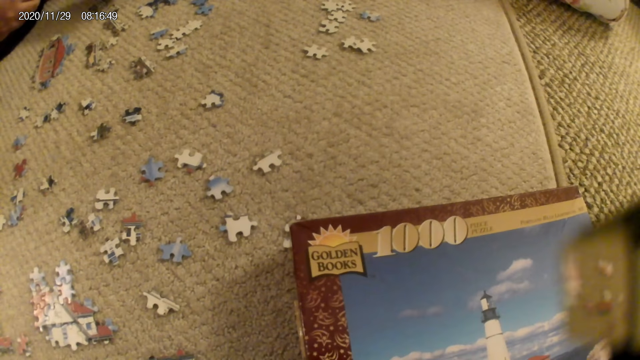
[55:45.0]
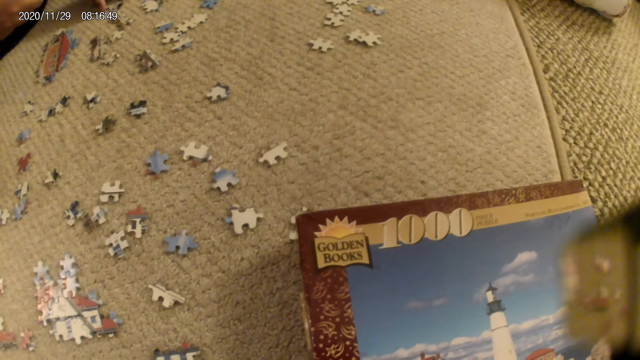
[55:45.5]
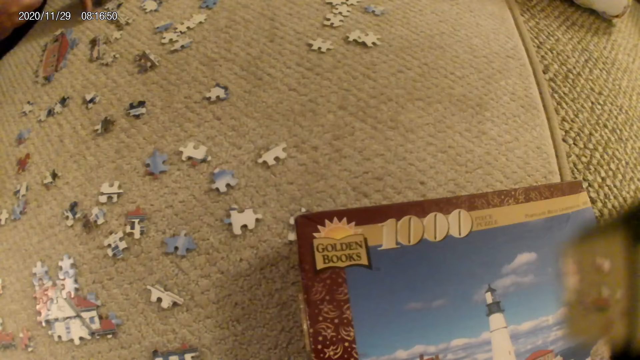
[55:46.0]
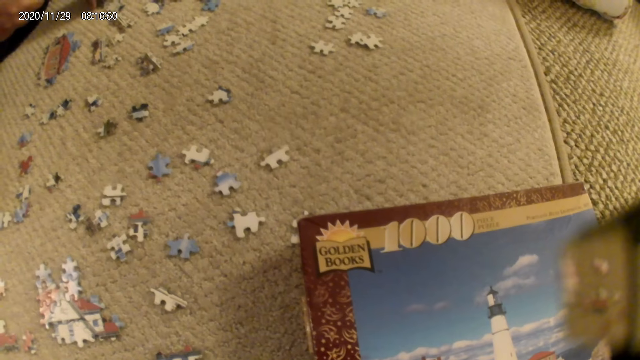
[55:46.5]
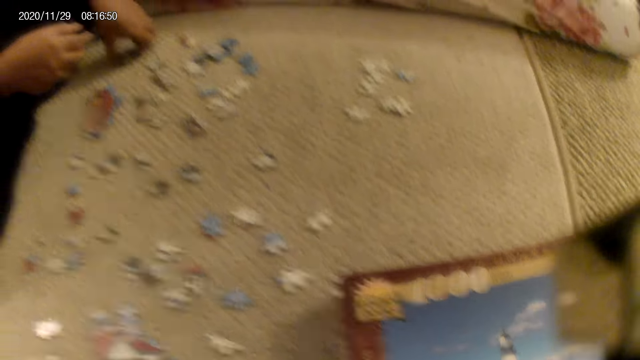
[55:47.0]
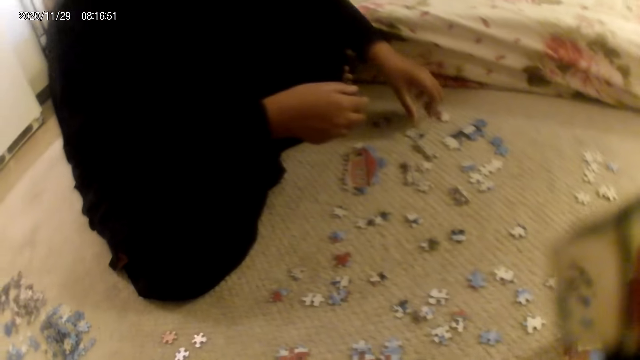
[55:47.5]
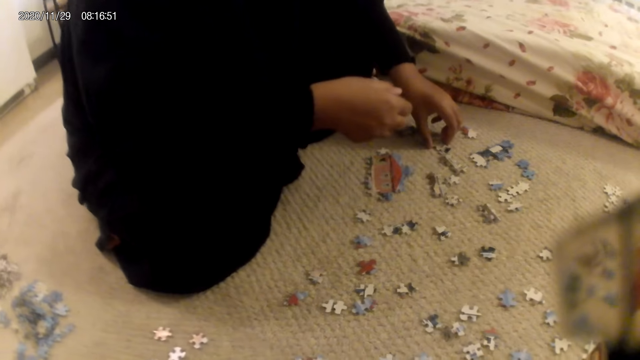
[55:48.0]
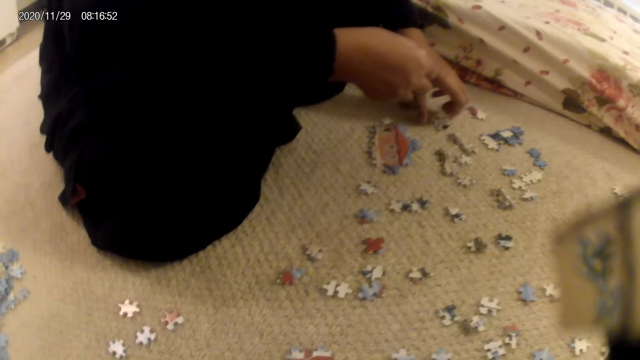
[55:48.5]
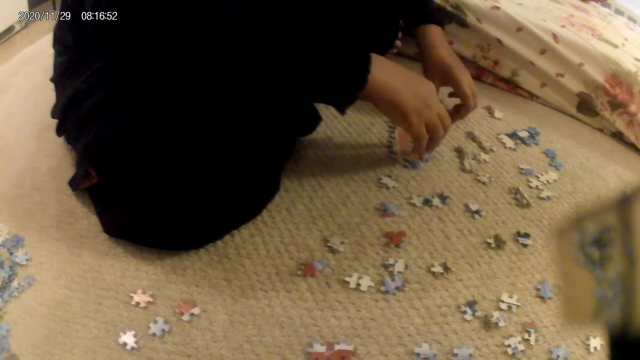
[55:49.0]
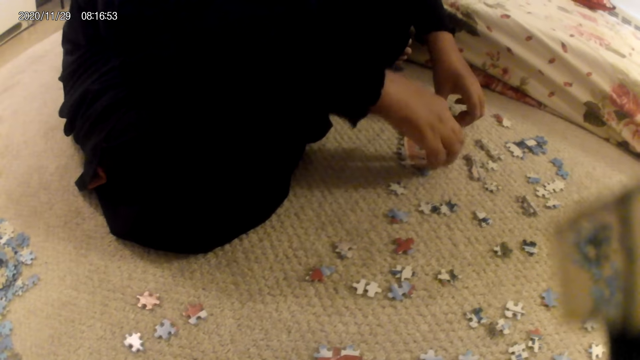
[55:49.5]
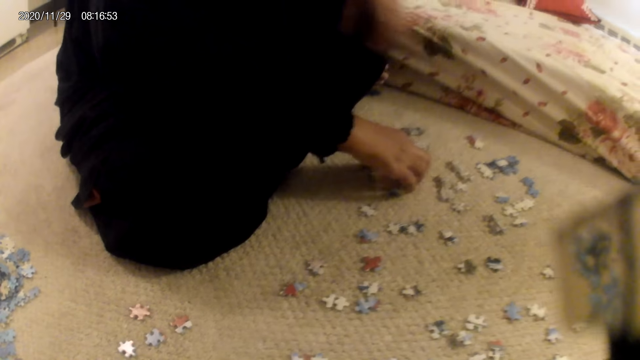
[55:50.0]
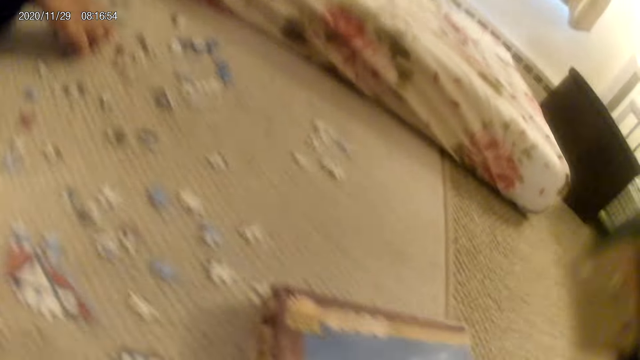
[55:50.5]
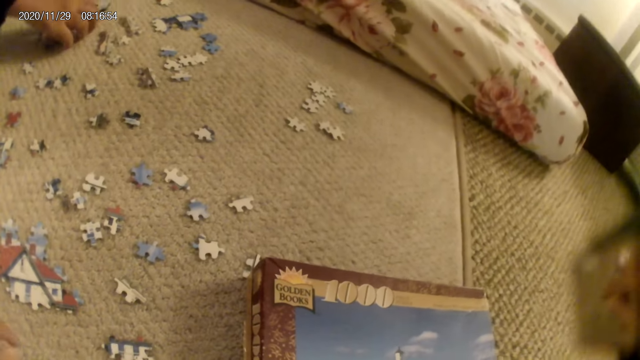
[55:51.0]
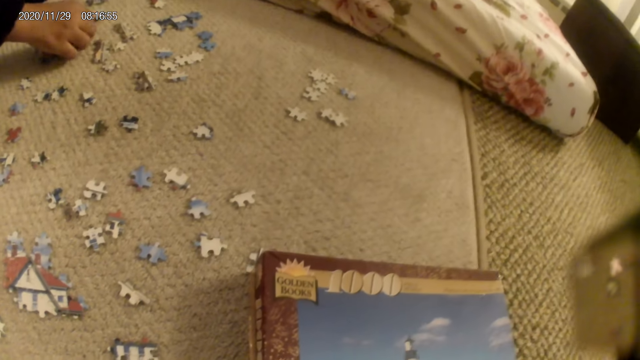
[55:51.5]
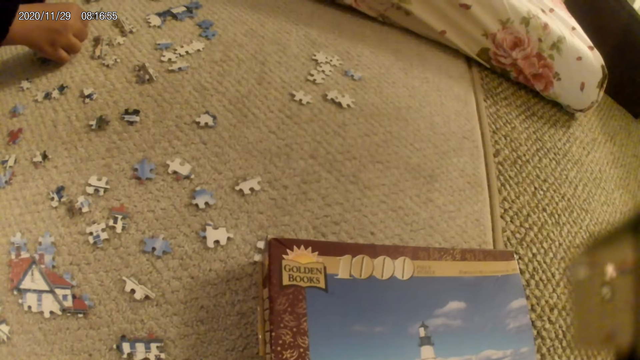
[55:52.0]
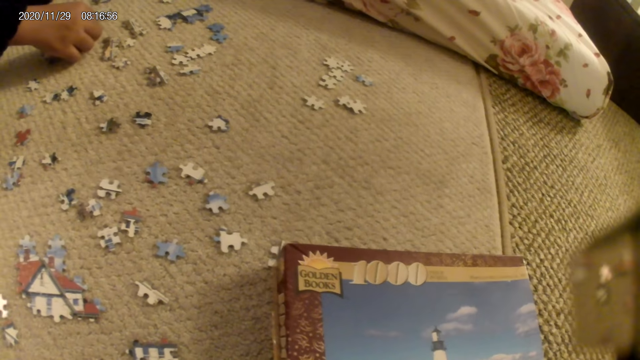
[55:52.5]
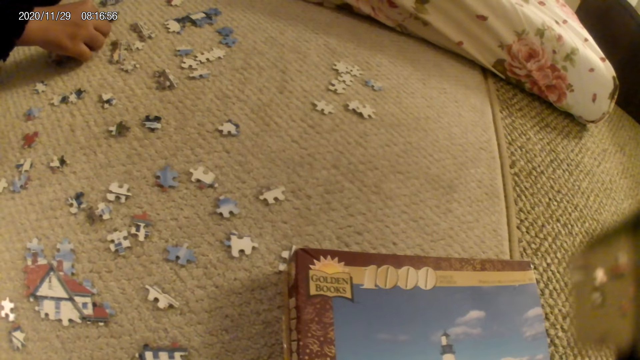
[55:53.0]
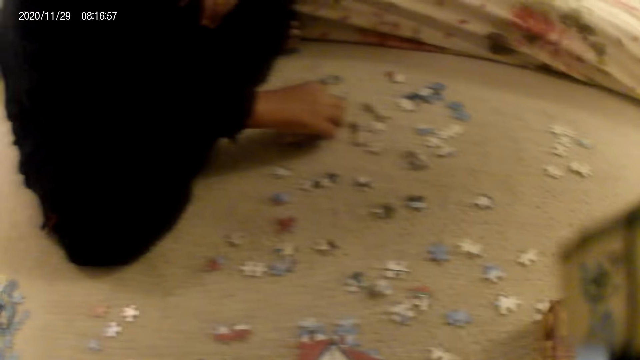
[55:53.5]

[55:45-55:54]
A lady moves puzzle pieces on the floor. The lady connects the puzzles, holds a puzzle structure and stares at the puzzle structure.

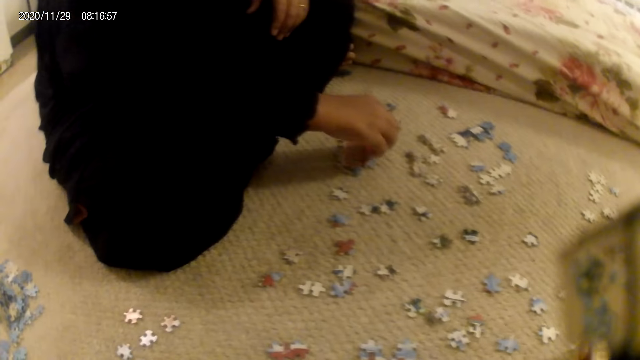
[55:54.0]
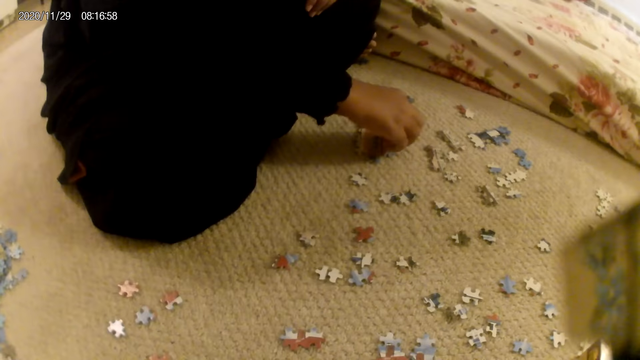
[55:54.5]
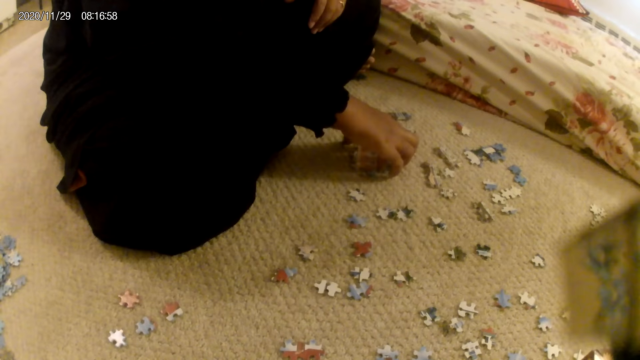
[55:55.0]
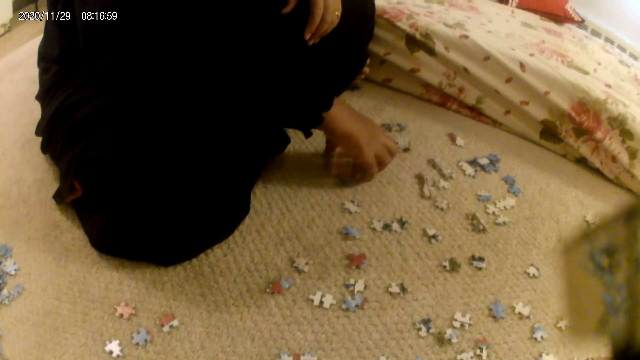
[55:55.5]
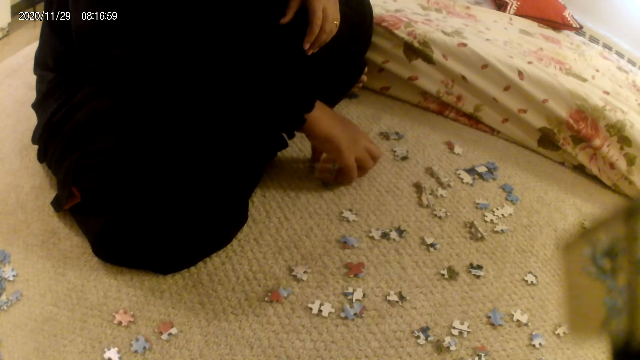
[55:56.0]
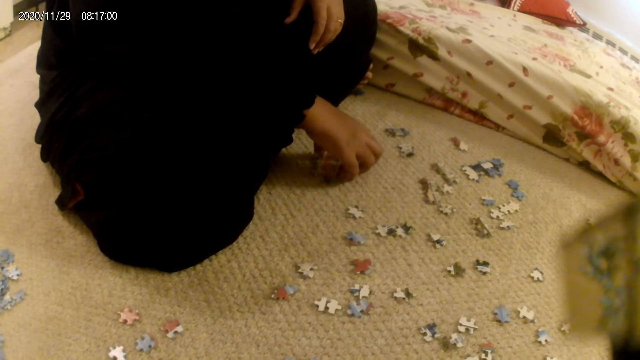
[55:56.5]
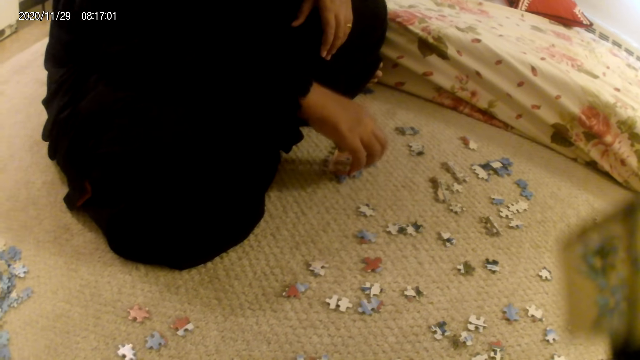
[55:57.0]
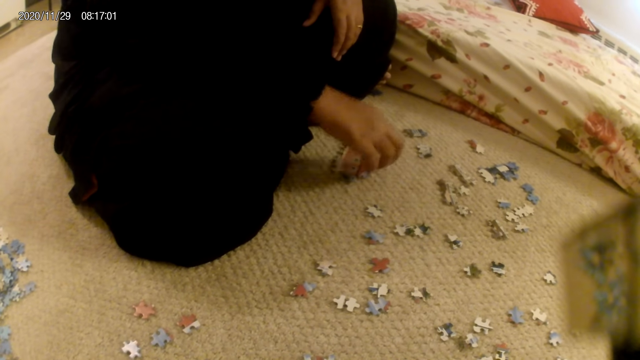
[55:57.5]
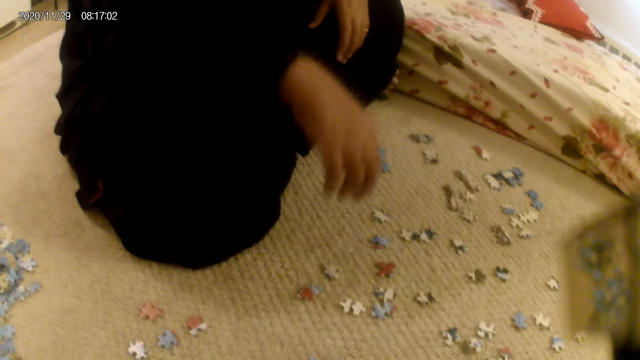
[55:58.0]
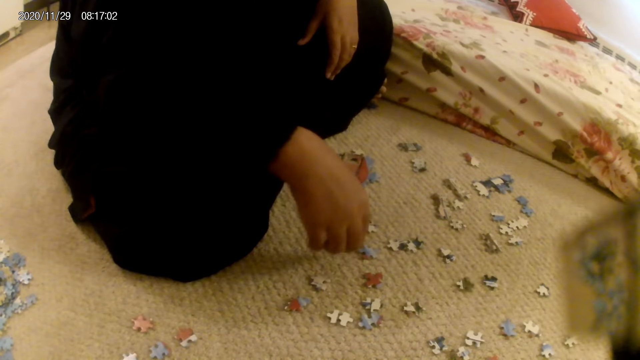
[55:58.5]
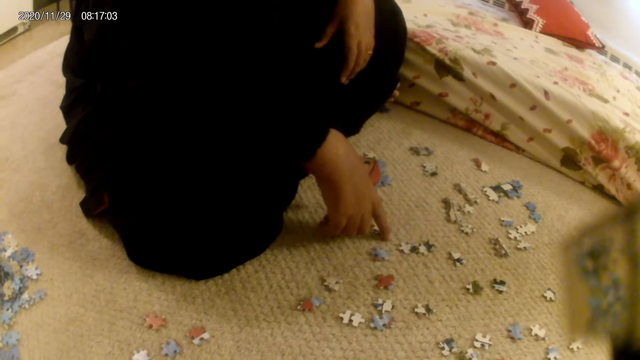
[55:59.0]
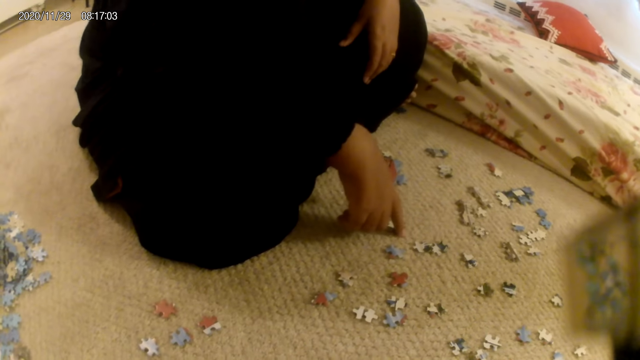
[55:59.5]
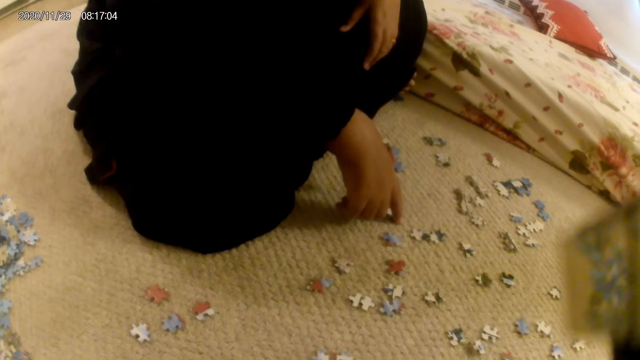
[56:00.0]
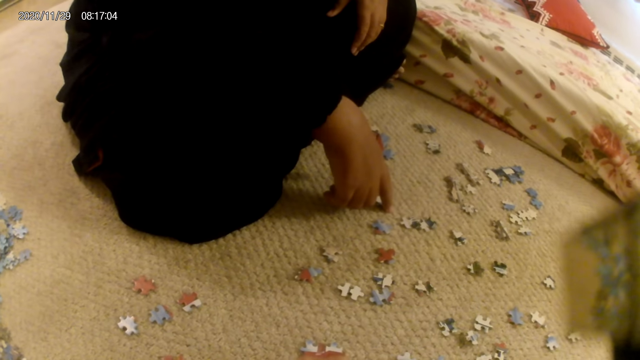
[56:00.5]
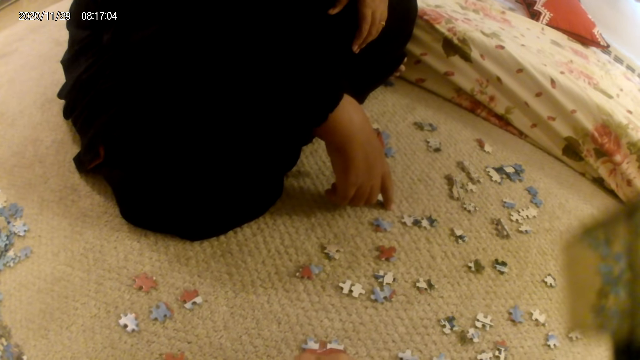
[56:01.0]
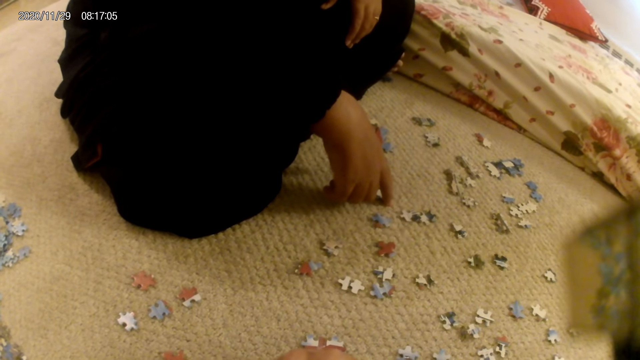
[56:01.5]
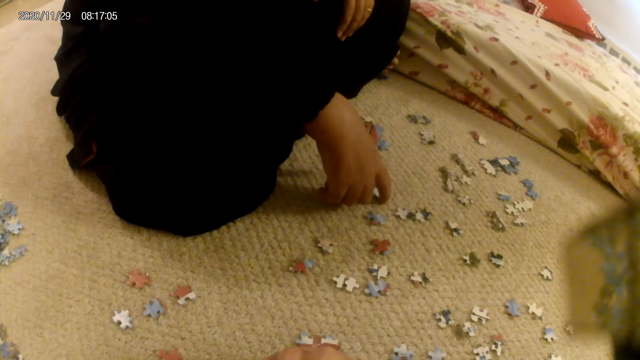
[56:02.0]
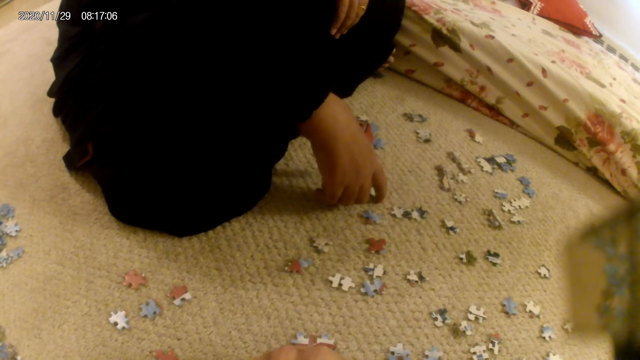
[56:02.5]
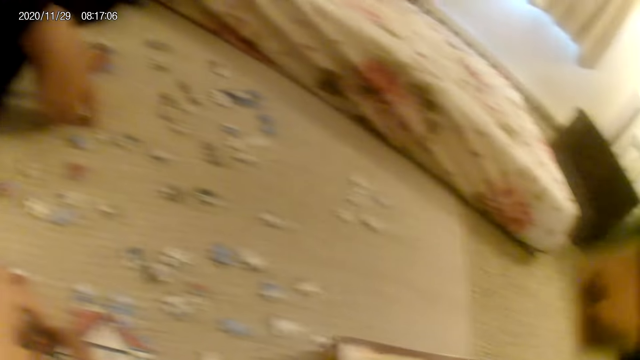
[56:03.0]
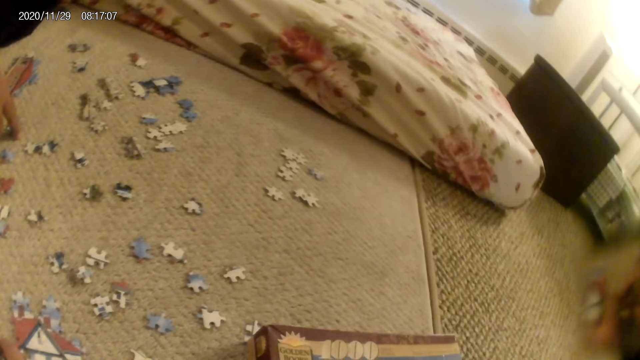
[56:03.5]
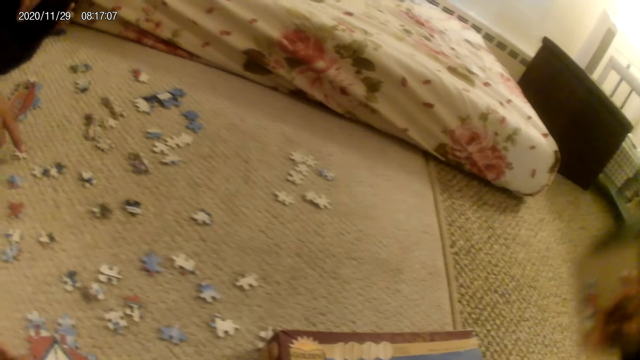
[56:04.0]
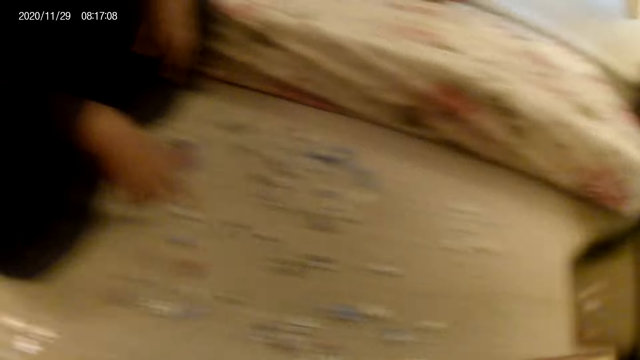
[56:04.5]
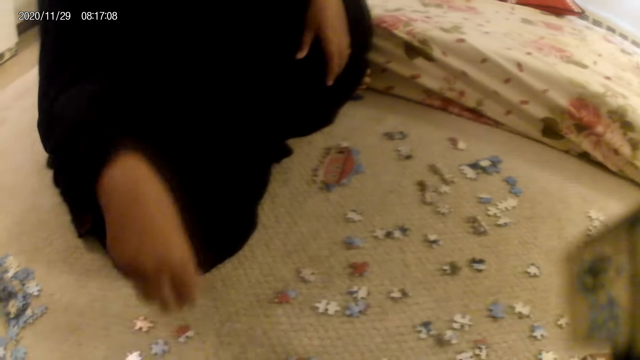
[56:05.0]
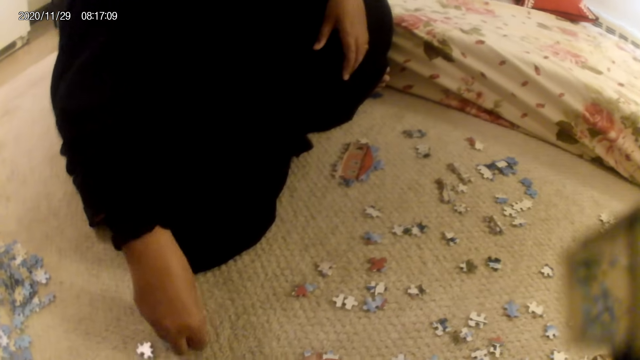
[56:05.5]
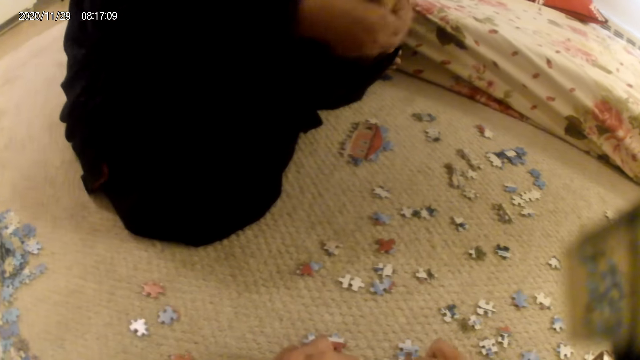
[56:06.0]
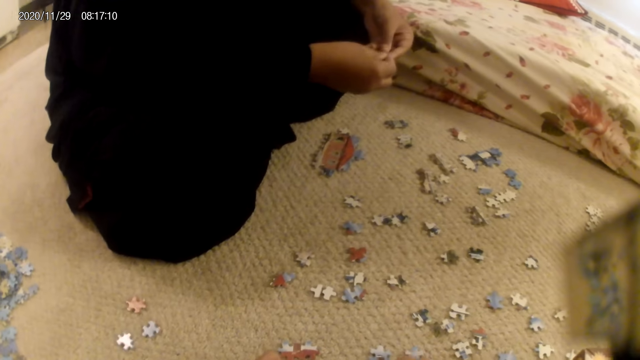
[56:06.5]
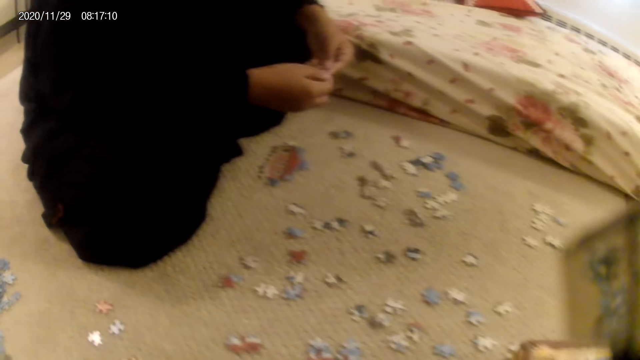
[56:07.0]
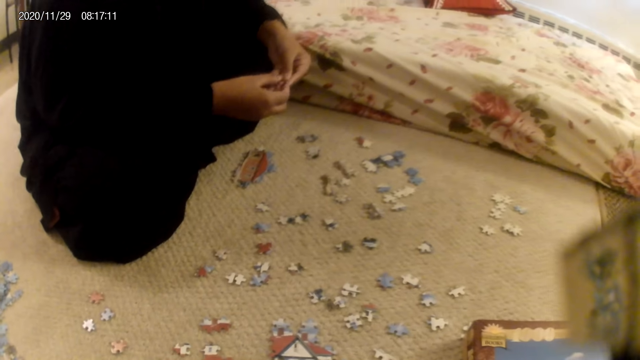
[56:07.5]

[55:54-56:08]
A lady moves the puzzle structure, touches the puzzle structure, stares at the puzzle pieces on the floor and picks up a puzzle piece. The camera wearer joins puzzle pieces in the puzzle structure. The lady stares at the puzzle piece.
